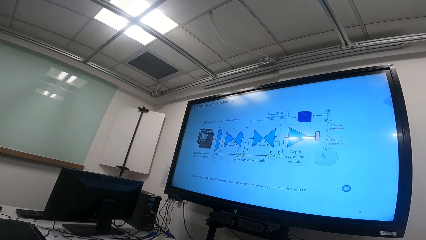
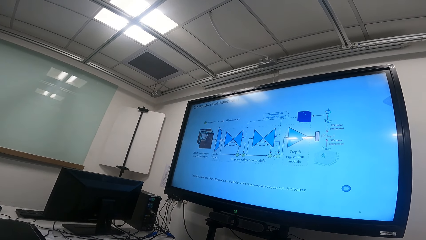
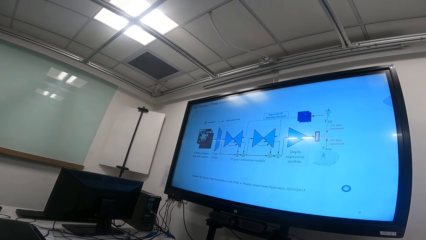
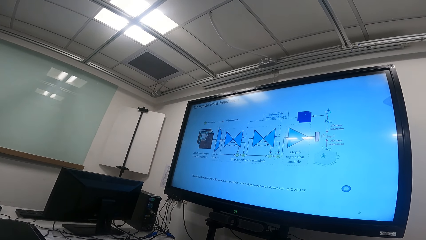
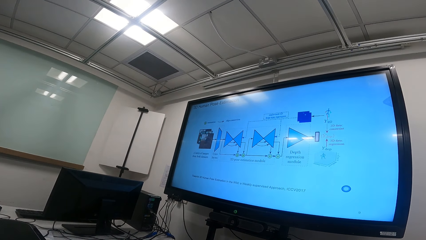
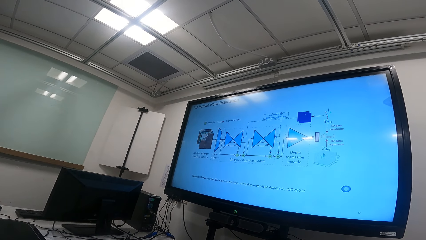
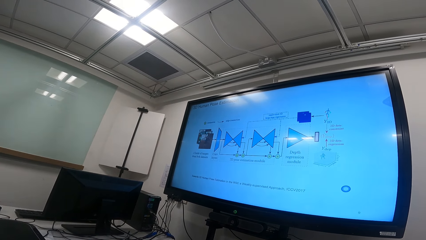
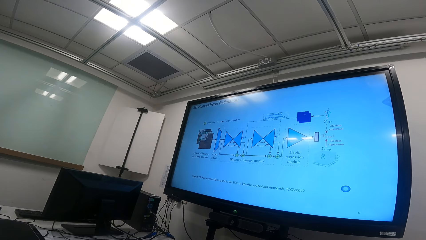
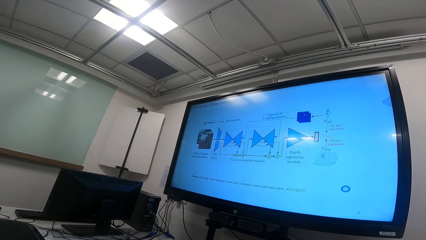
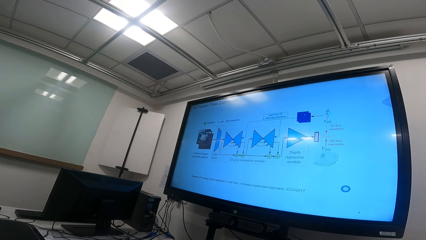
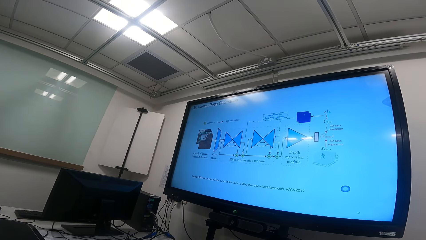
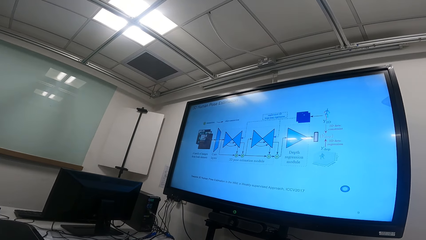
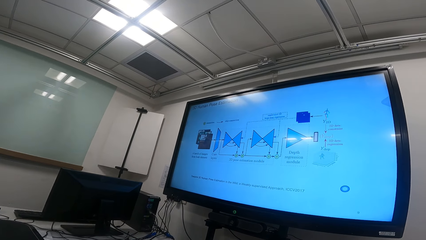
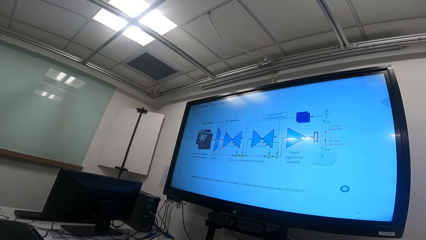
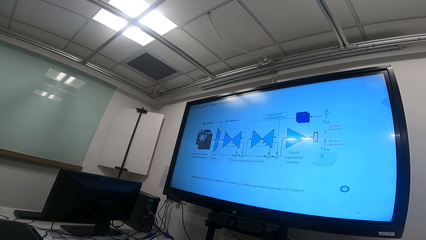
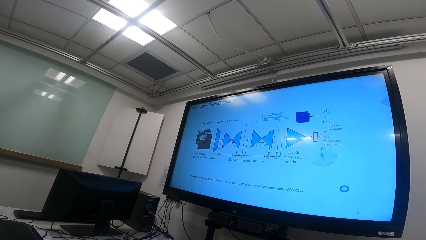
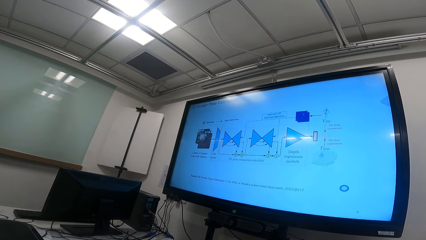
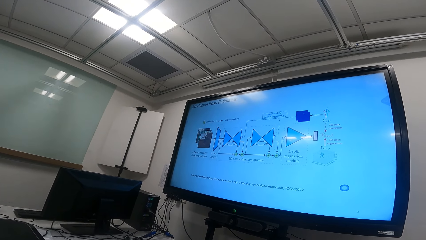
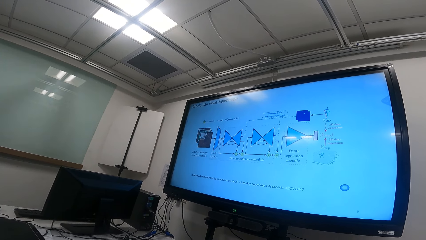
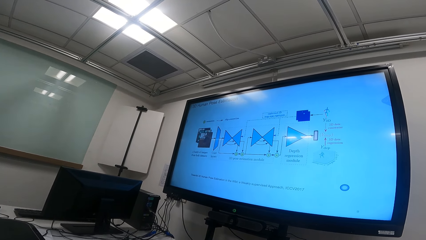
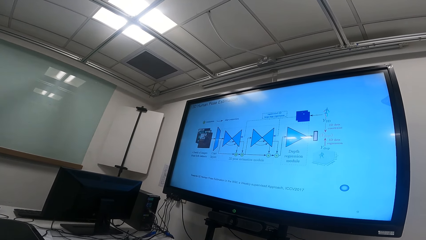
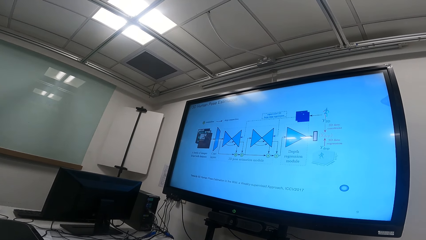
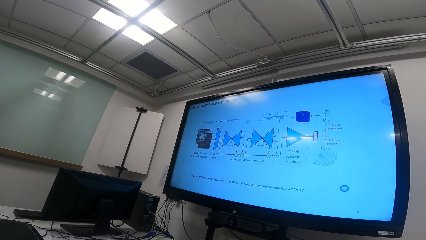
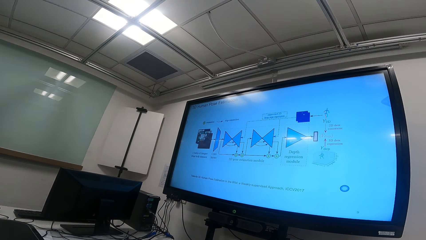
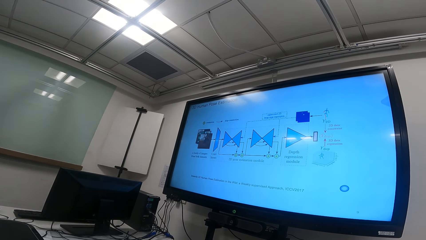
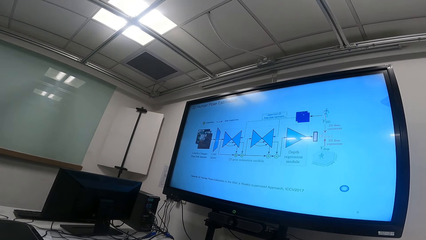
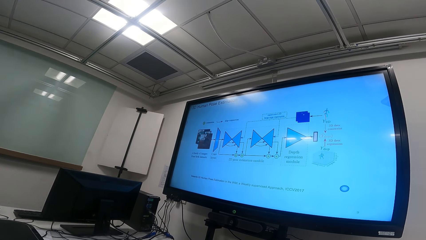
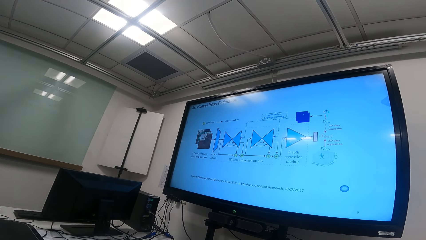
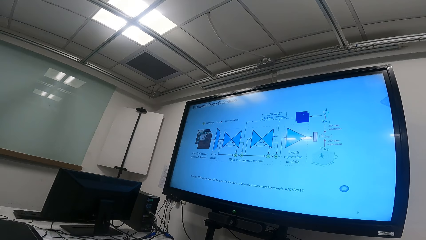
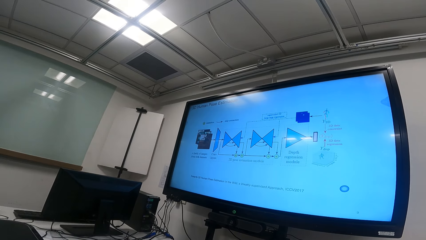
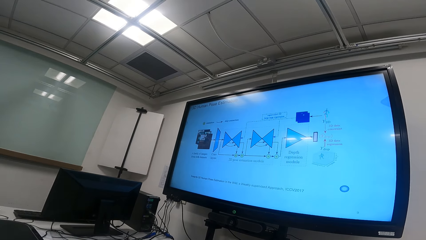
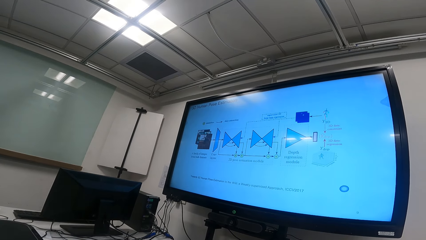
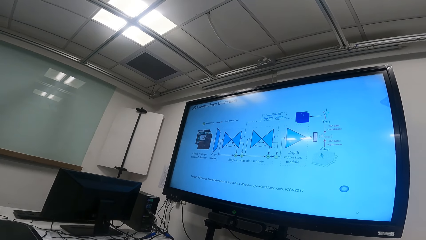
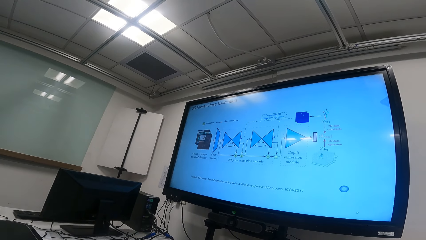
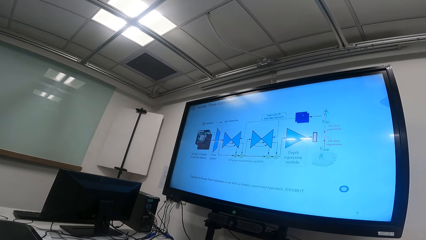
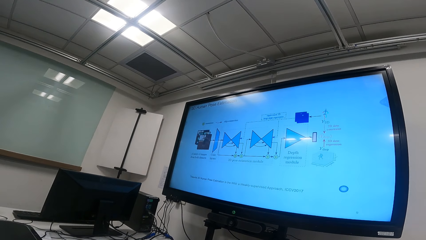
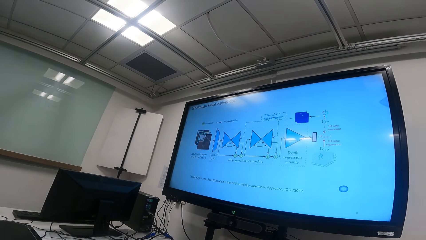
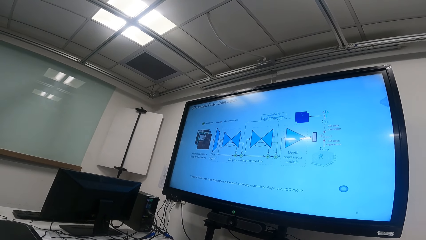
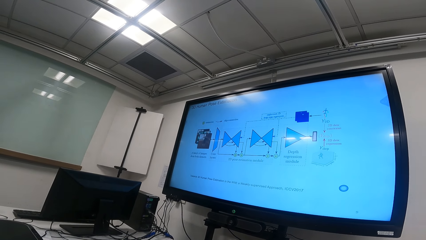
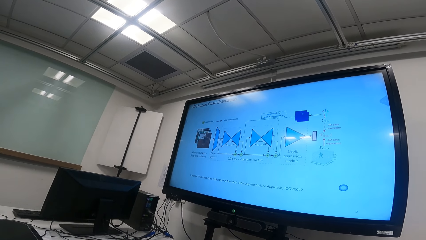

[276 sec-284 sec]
The camera wearer stops moving the camera.

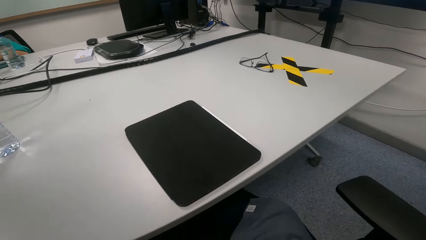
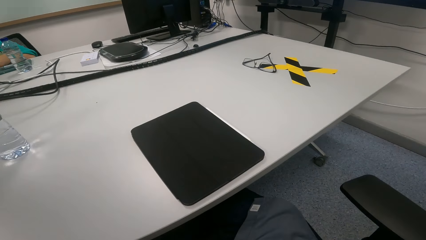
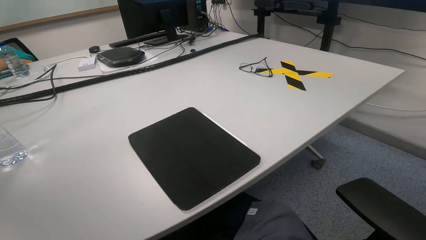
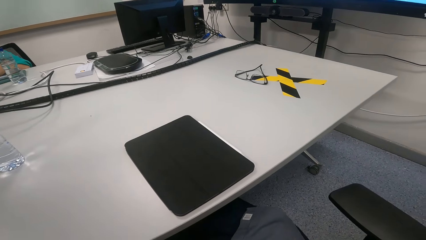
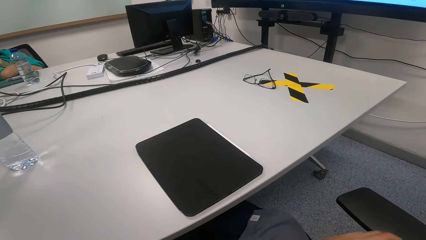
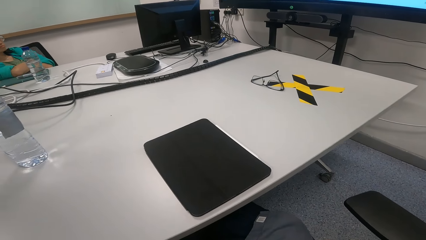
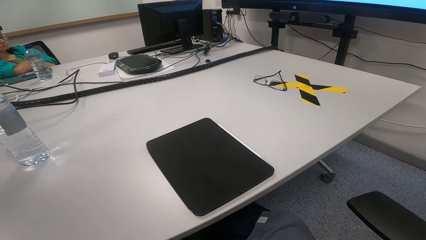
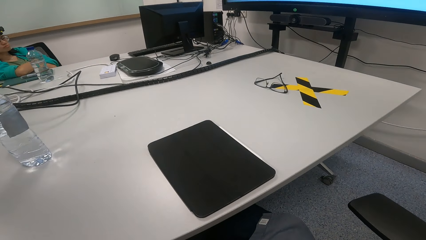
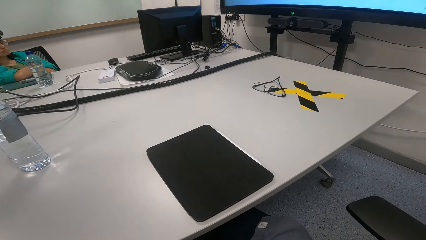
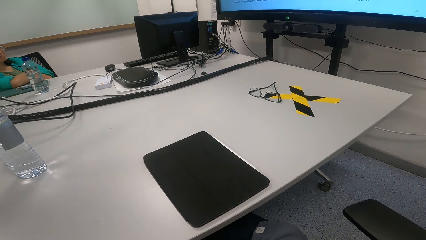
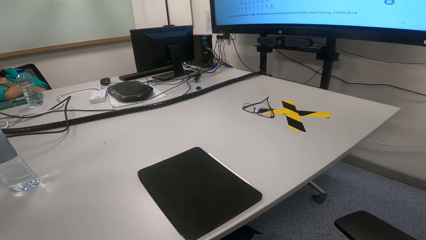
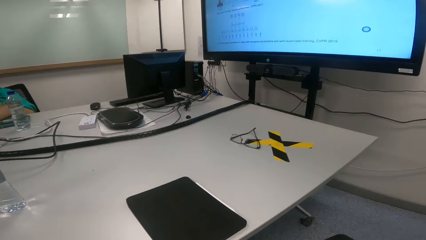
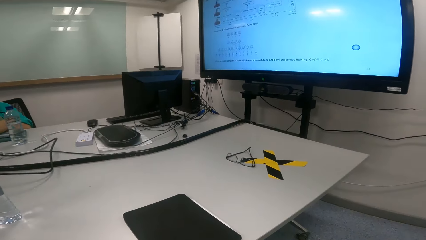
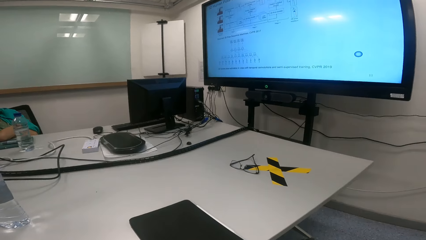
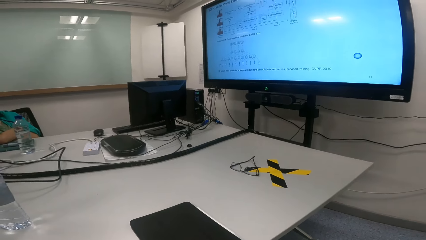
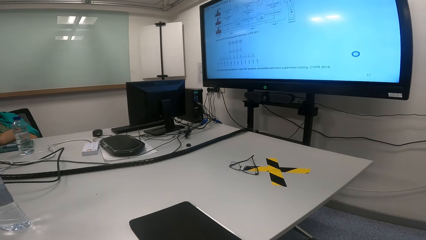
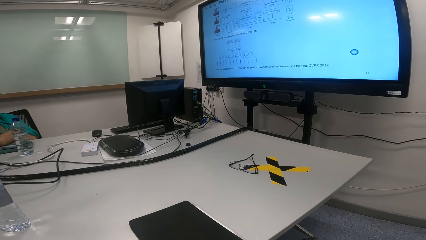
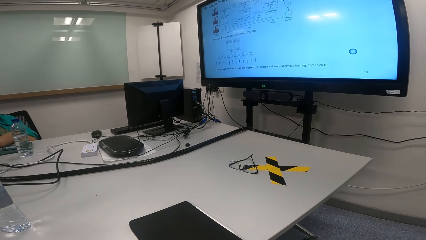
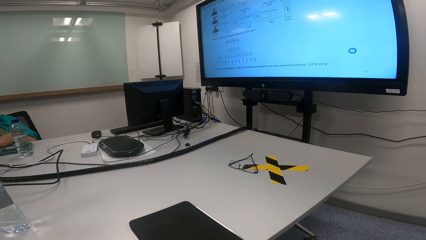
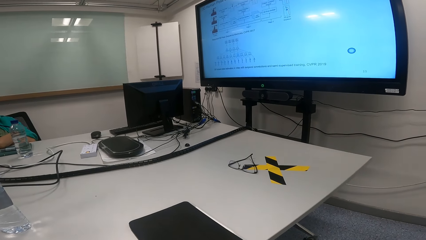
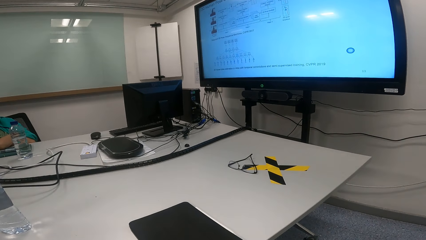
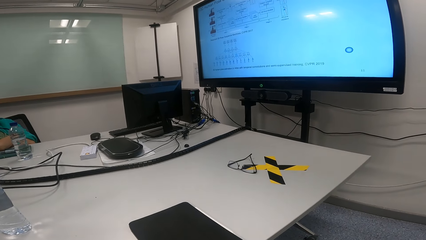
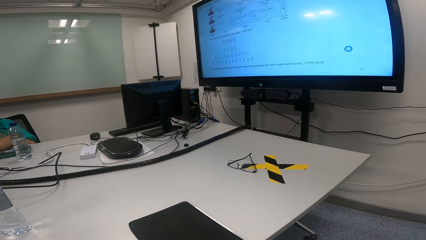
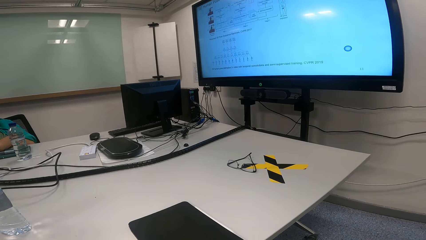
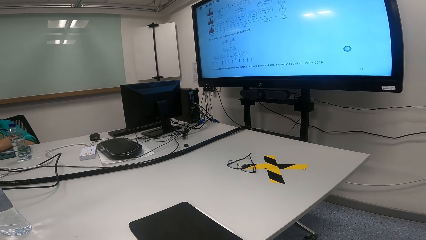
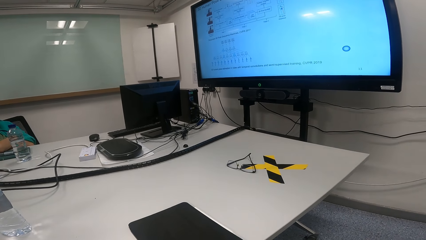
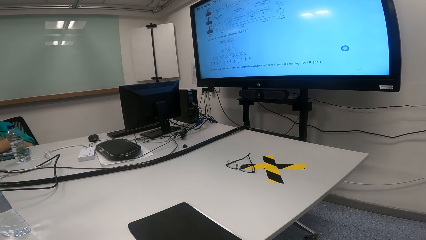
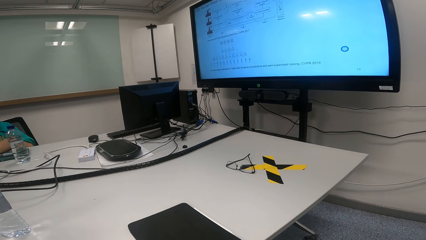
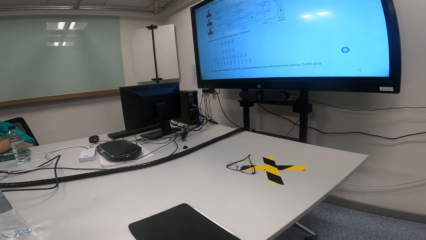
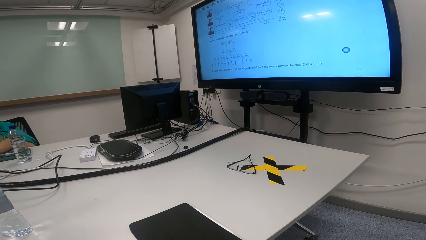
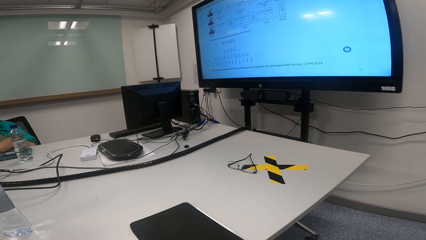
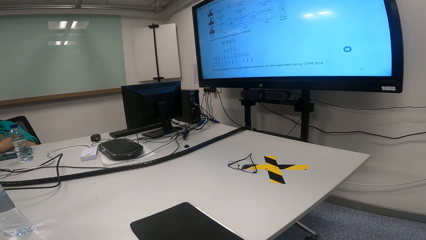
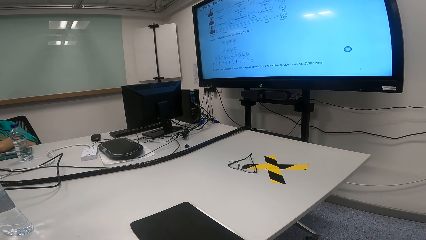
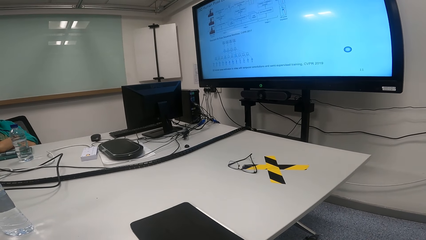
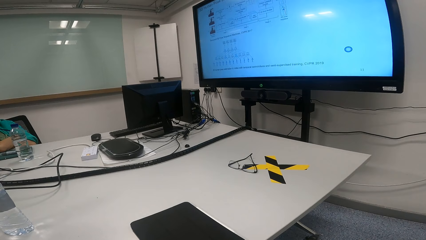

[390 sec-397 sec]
The camera wearer turns the camera.
